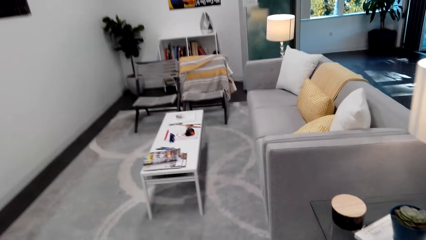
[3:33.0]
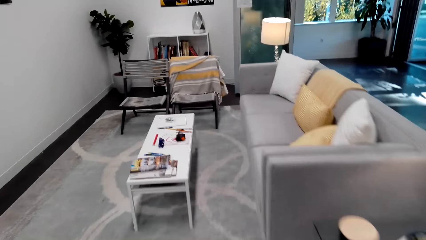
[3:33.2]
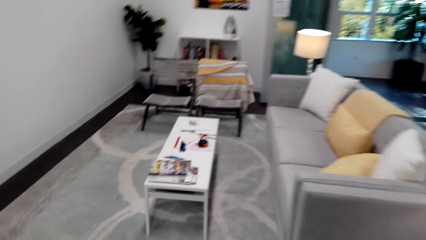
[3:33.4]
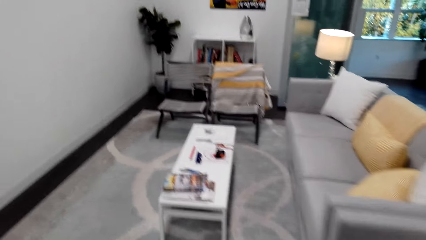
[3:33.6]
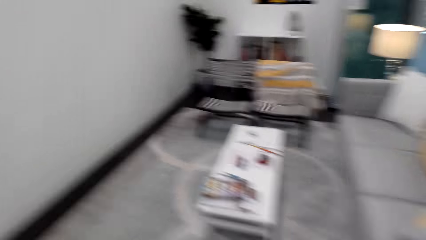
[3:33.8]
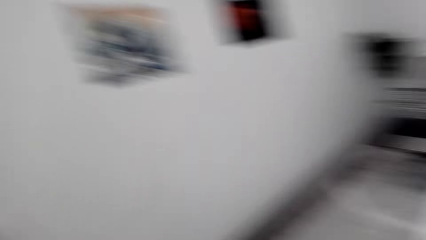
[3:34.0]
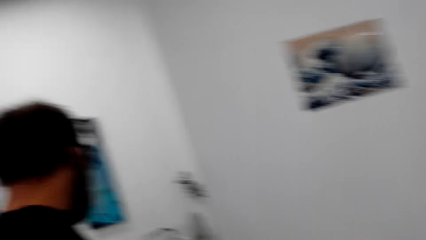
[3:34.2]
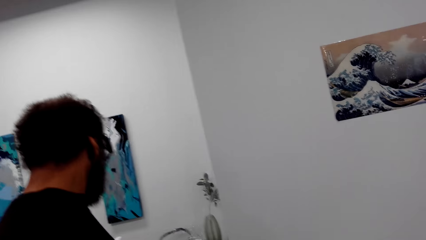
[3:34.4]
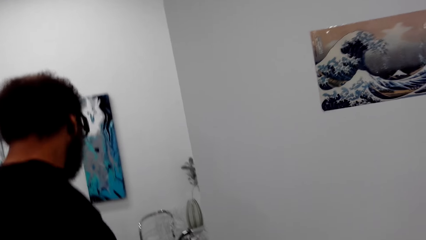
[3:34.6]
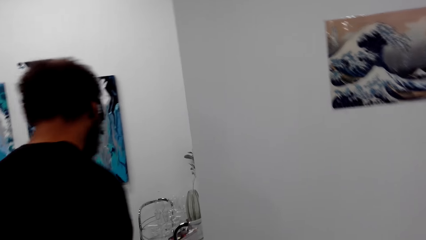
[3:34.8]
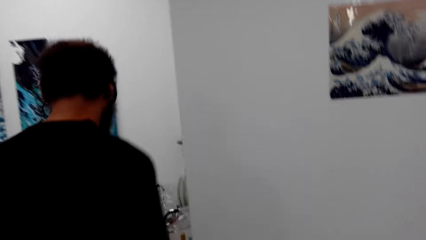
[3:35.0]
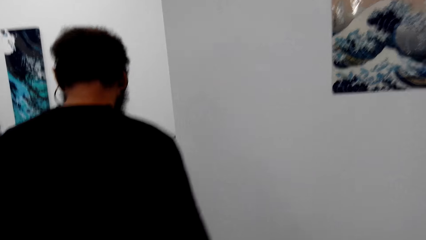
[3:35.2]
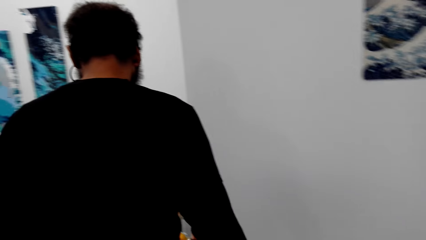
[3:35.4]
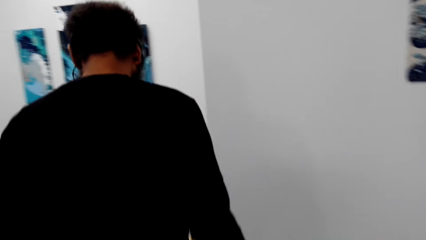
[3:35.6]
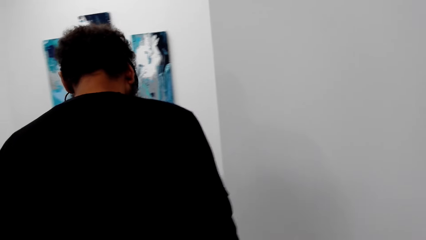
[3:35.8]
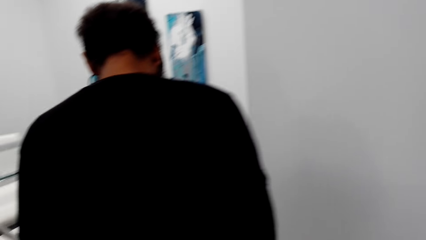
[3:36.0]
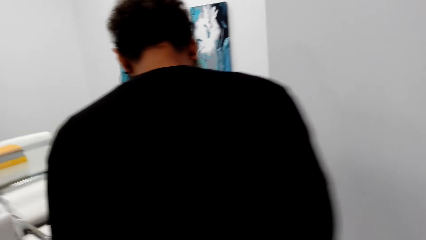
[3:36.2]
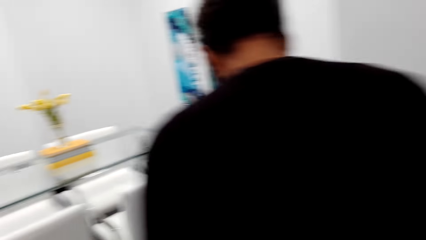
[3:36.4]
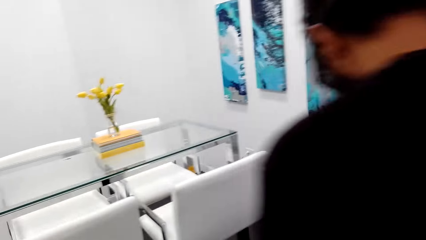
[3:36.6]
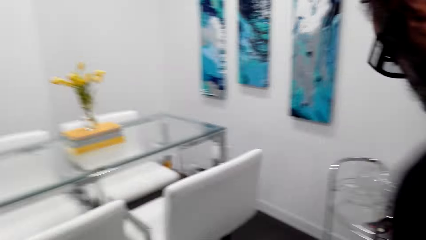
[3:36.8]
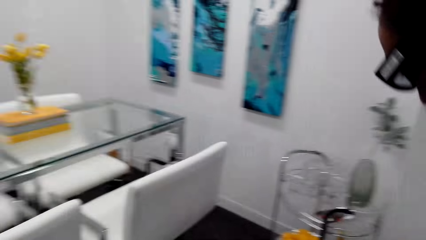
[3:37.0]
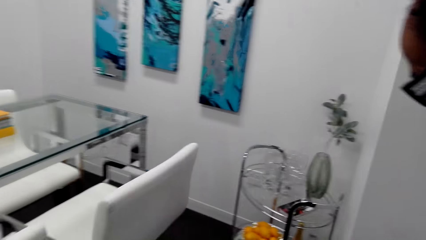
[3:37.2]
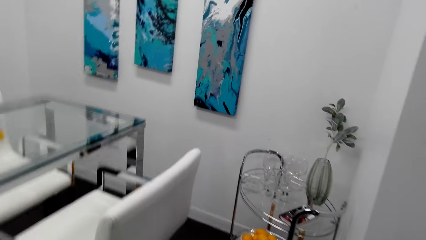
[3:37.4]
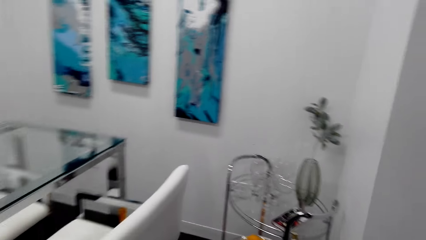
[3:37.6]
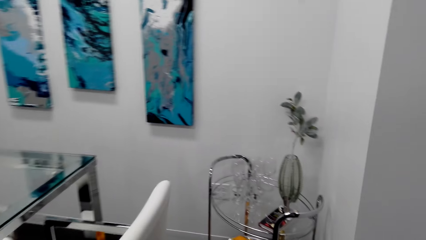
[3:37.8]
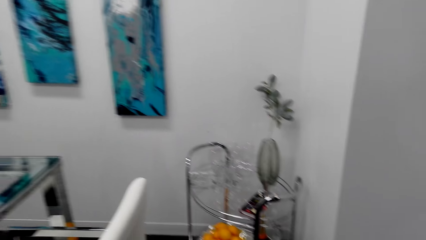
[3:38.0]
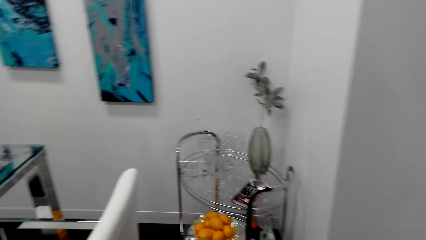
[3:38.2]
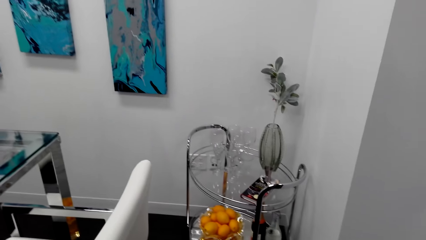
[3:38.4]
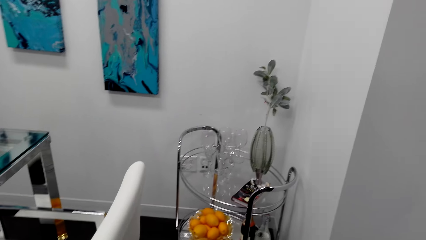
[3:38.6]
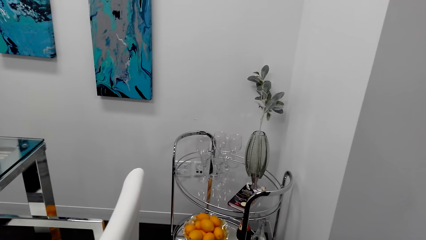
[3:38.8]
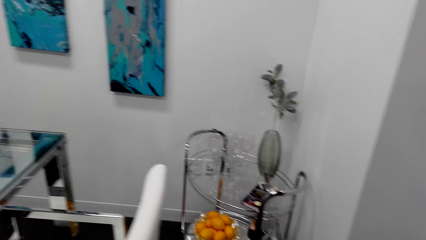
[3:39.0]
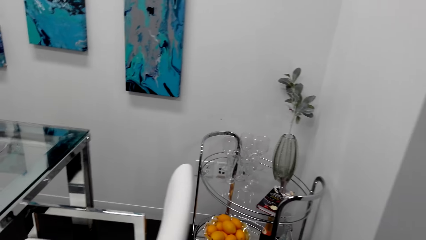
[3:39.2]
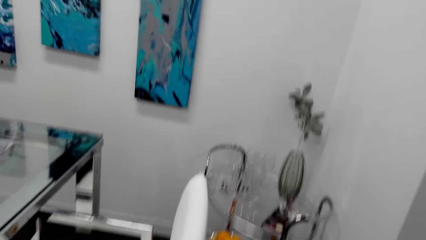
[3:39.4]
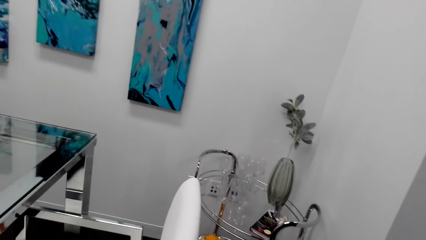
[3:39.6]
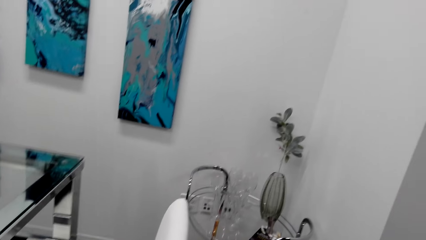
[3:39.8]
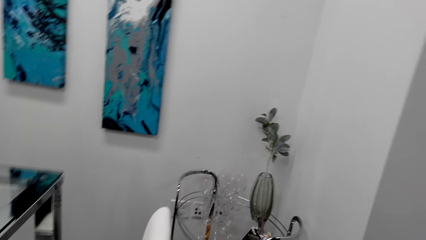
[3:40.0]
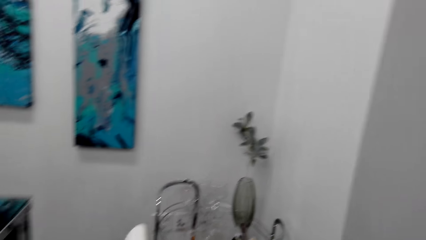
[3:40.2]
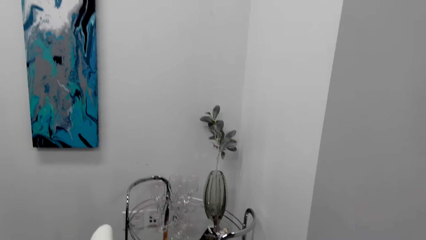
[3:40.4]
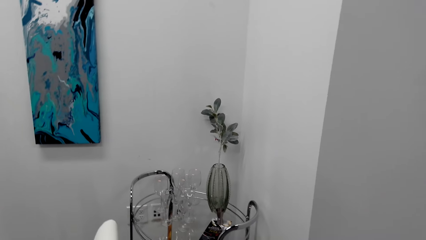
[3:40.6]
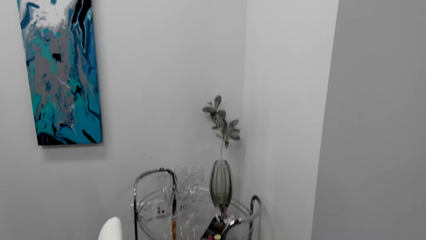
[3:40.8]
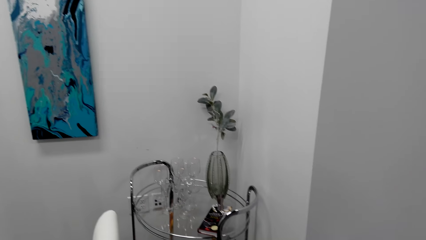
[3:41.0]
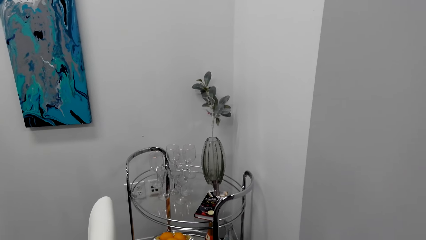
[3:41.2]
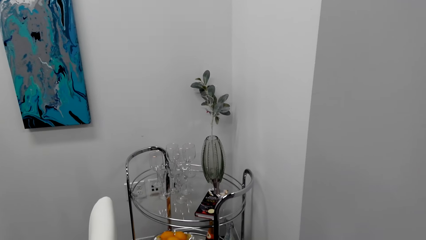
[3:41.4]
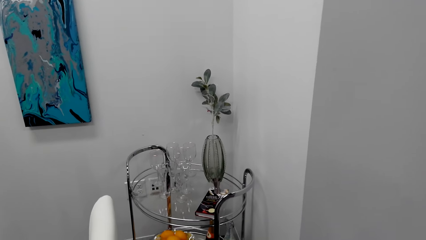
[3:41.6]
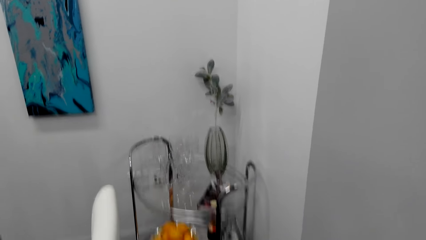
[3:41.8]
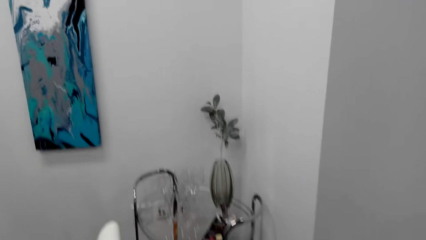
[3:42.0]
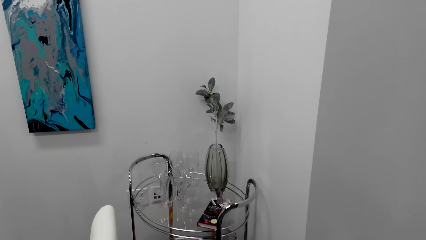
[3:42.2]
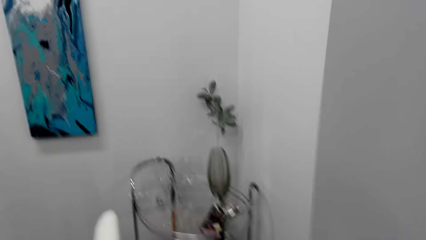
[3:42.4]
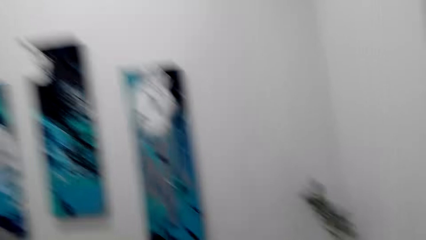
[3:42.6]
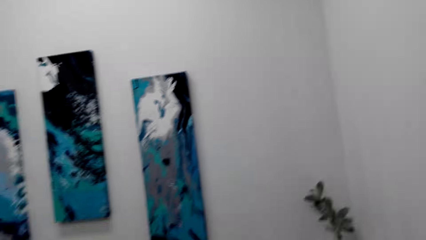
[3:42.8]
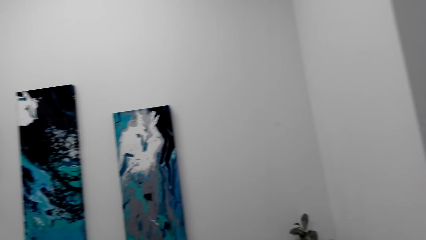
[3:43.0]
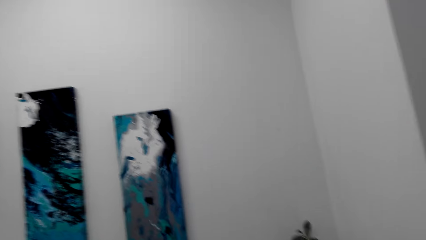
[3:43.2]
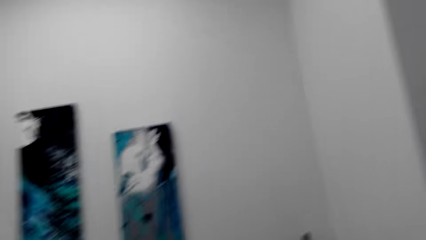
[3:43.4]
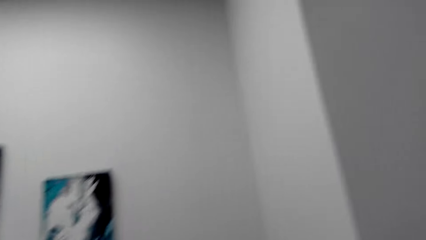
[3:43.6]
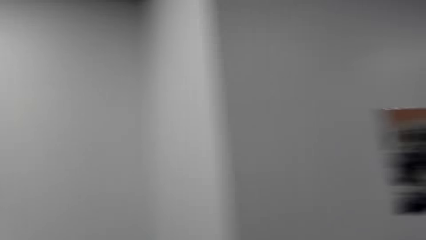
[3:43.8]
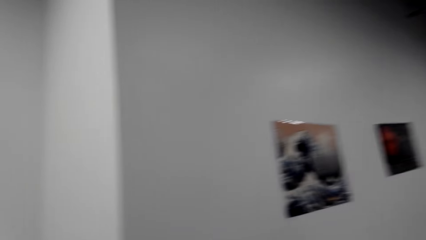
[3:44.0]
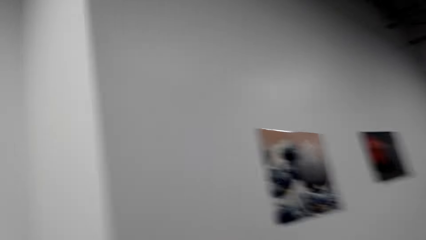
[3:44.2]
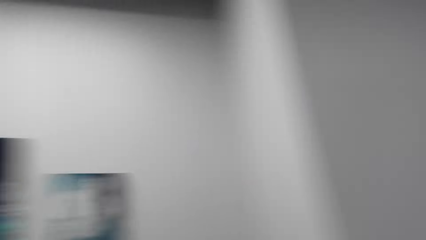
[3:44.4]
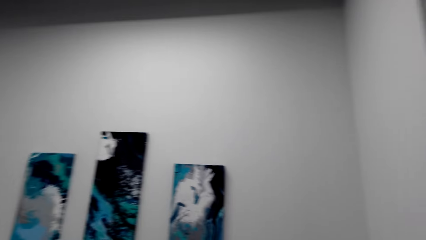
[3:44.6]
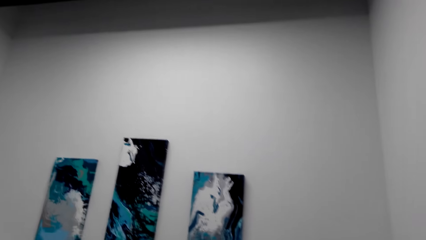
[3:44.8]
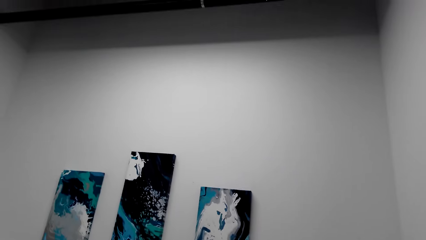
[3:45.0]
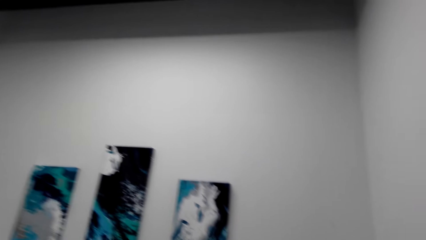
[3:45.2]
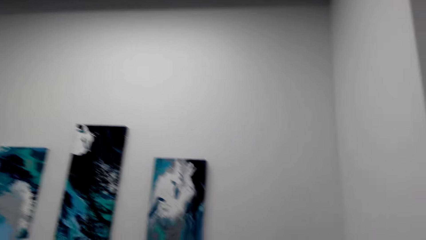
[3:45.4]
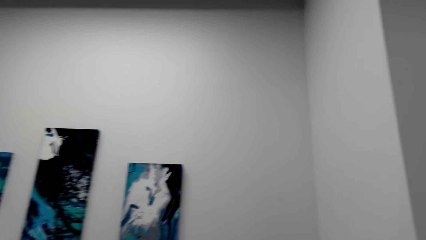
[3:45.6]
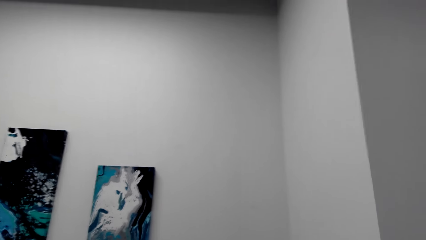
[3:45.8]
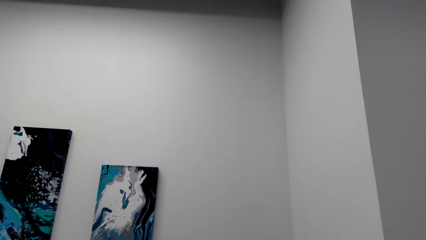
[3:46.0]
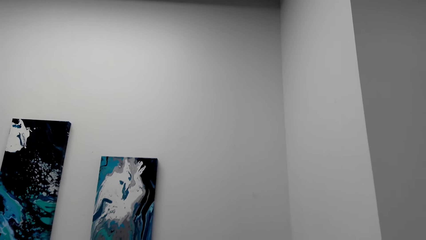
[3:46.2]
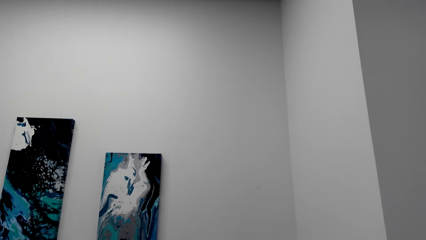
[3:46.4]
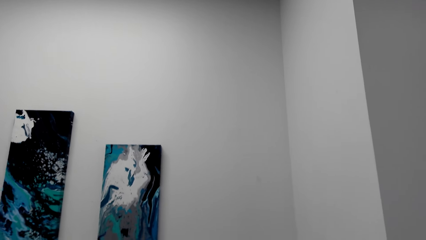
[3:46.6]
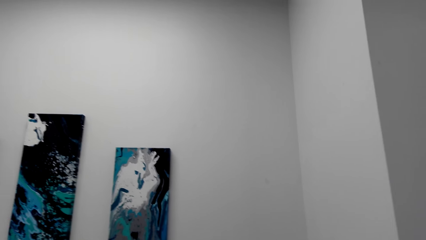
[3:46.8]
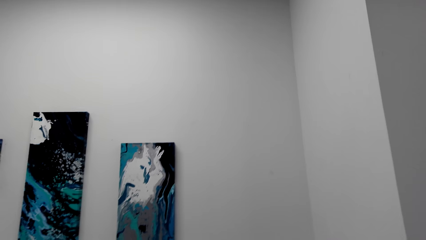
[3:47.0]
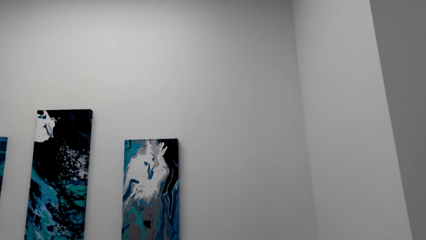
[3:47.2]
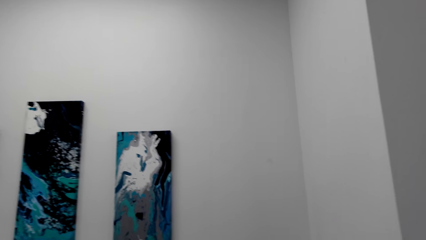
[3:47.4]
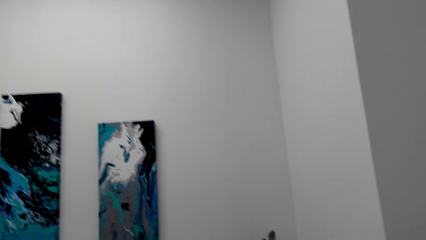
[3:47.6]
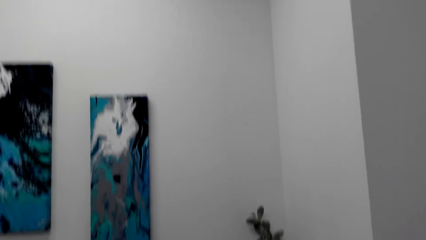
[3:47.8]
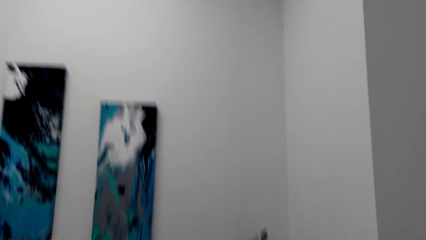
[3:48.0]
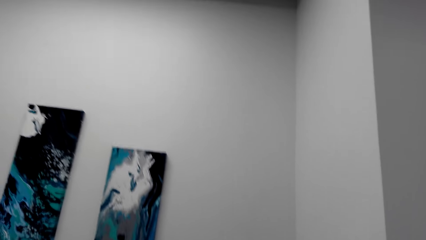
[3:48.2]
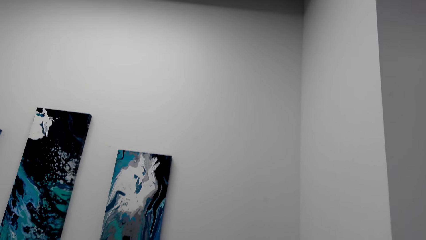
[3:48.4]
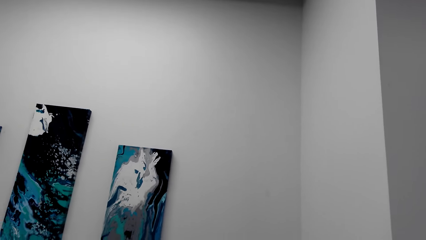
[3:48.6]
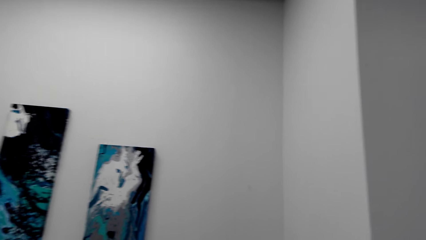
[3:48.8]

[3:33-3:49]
A man stands in the room. The camera wearer looks on wall hangings.
